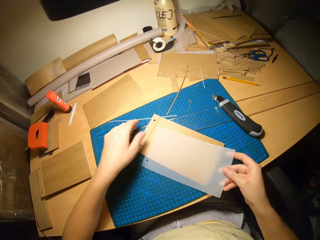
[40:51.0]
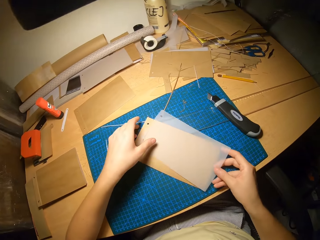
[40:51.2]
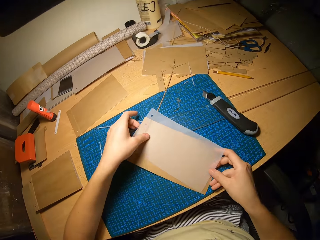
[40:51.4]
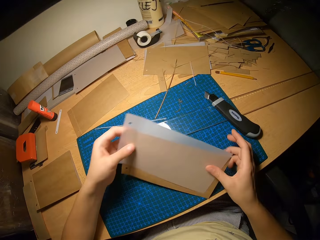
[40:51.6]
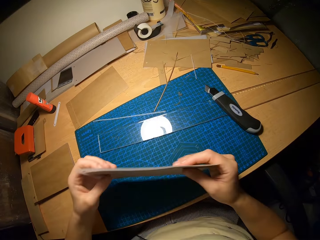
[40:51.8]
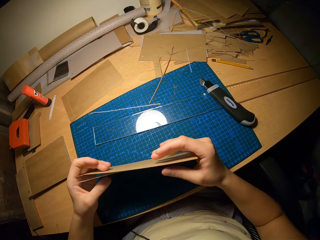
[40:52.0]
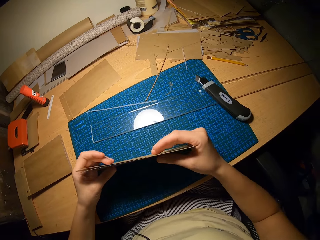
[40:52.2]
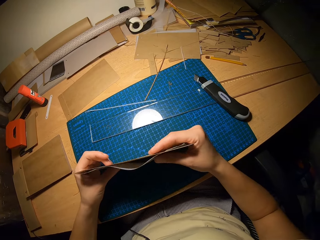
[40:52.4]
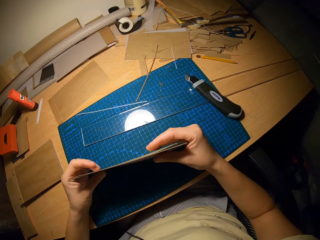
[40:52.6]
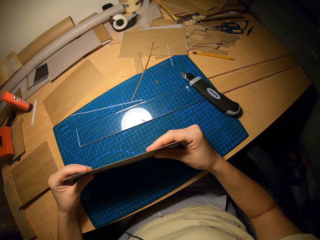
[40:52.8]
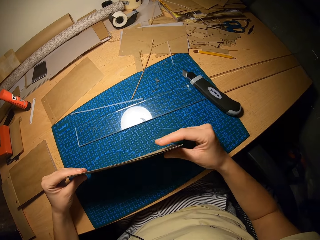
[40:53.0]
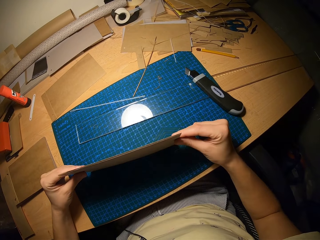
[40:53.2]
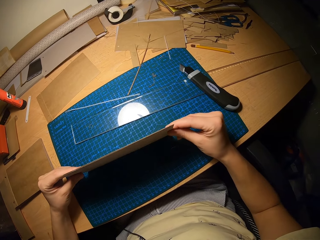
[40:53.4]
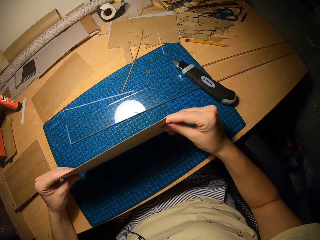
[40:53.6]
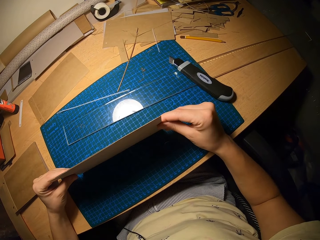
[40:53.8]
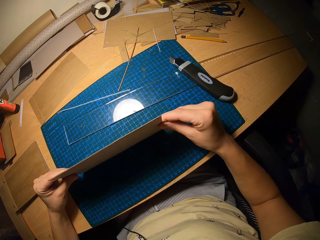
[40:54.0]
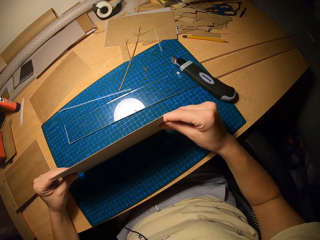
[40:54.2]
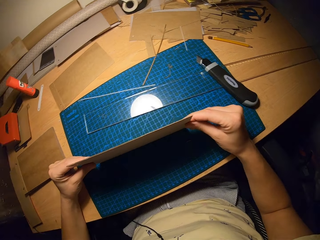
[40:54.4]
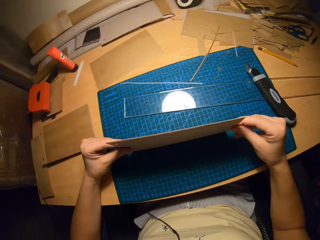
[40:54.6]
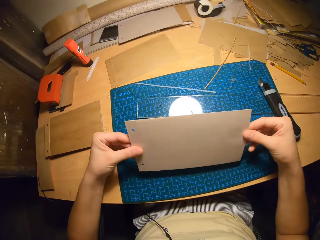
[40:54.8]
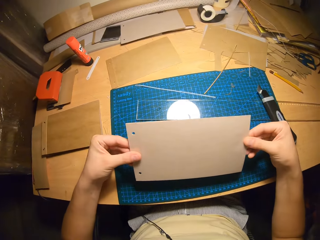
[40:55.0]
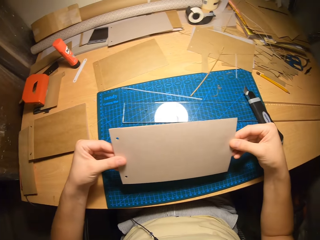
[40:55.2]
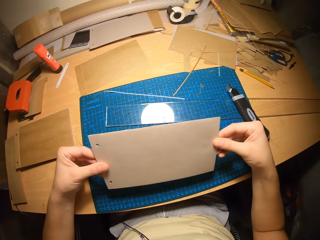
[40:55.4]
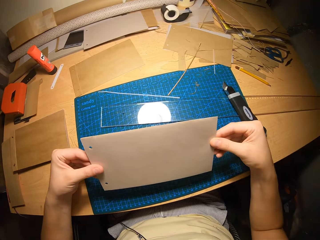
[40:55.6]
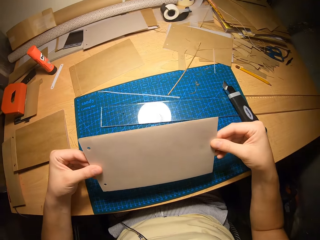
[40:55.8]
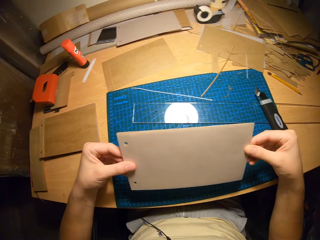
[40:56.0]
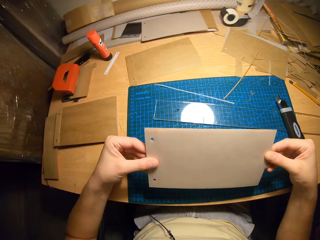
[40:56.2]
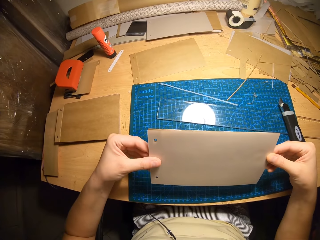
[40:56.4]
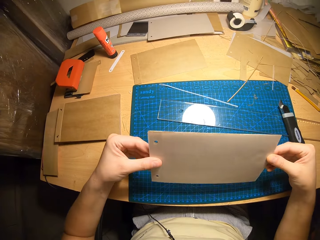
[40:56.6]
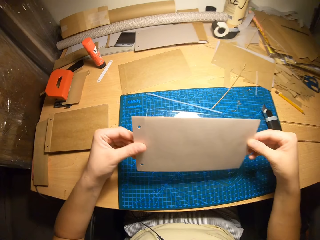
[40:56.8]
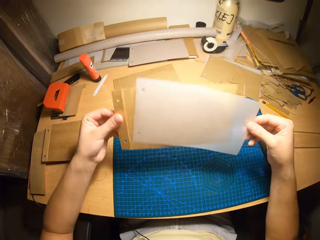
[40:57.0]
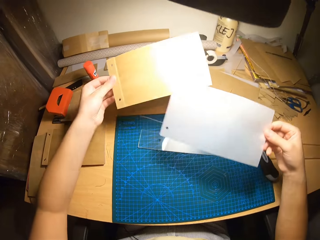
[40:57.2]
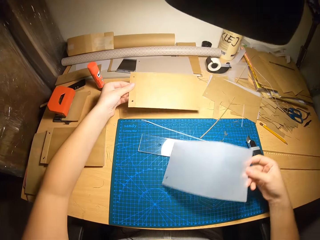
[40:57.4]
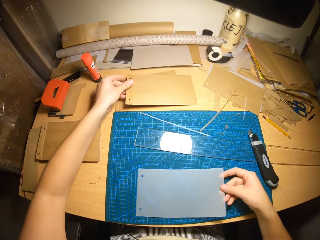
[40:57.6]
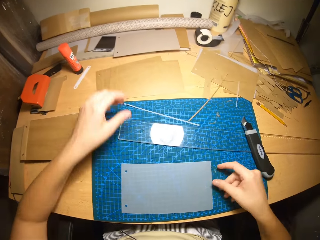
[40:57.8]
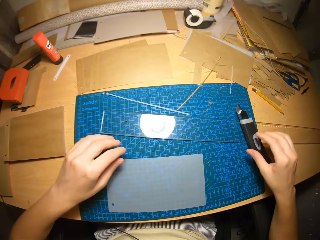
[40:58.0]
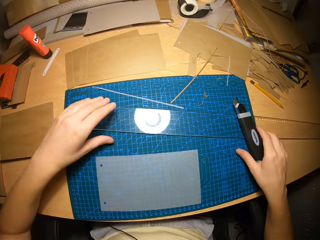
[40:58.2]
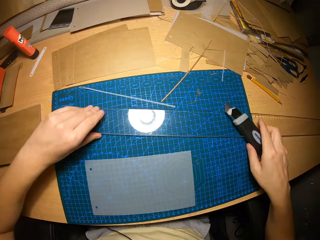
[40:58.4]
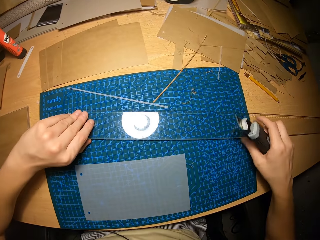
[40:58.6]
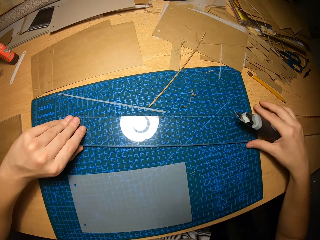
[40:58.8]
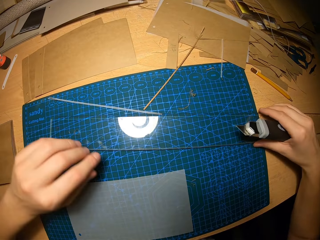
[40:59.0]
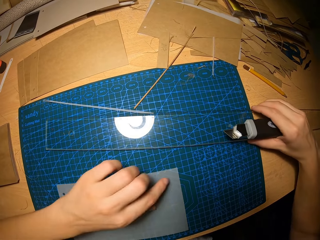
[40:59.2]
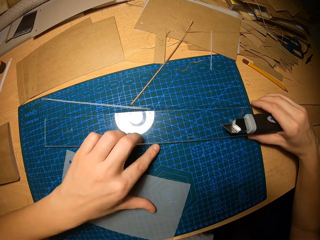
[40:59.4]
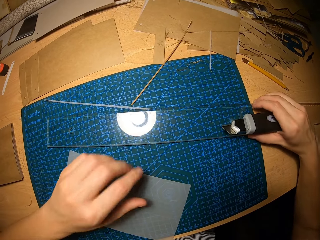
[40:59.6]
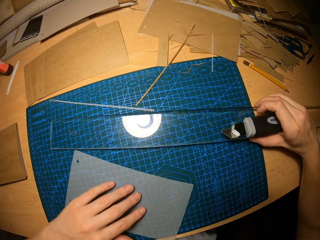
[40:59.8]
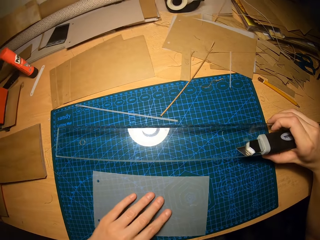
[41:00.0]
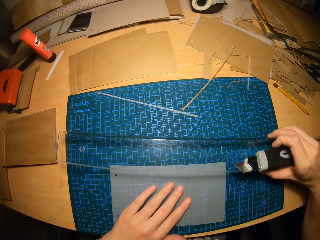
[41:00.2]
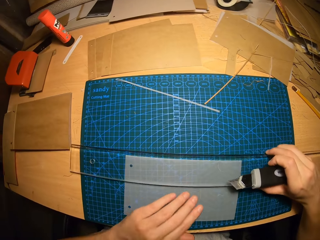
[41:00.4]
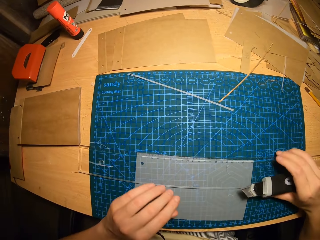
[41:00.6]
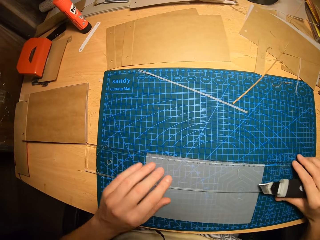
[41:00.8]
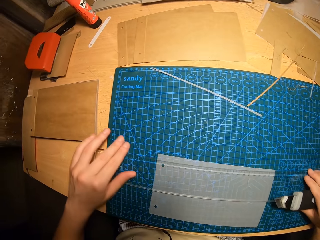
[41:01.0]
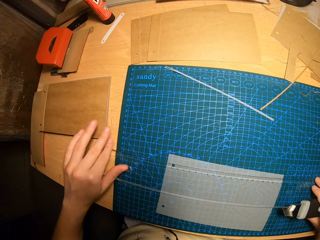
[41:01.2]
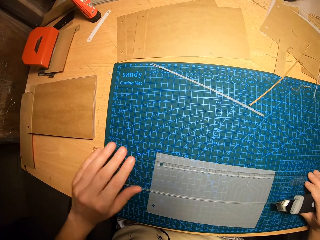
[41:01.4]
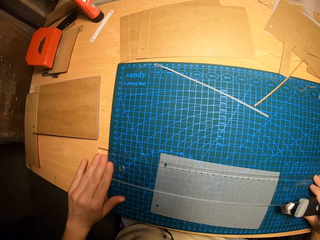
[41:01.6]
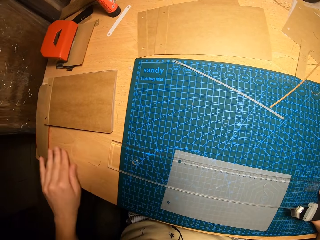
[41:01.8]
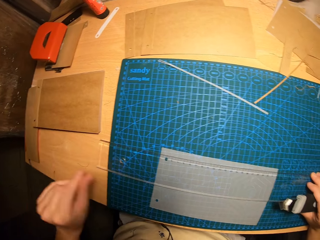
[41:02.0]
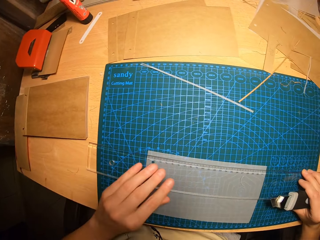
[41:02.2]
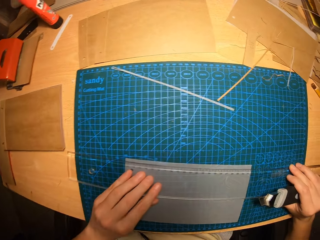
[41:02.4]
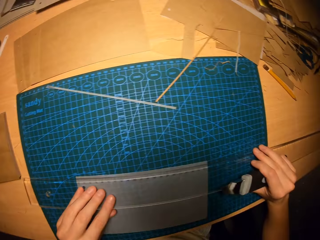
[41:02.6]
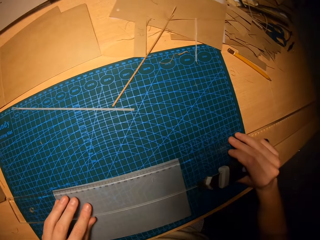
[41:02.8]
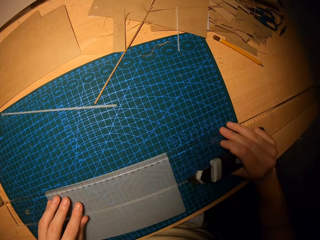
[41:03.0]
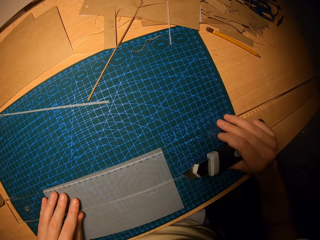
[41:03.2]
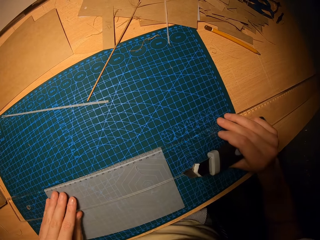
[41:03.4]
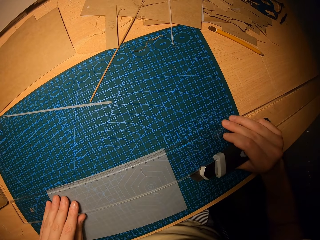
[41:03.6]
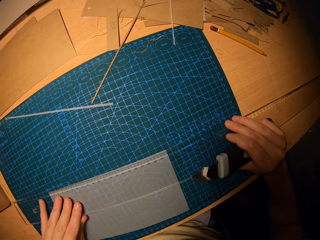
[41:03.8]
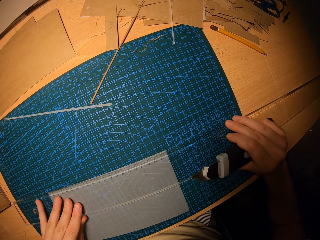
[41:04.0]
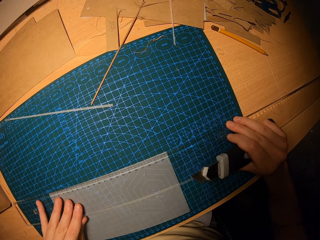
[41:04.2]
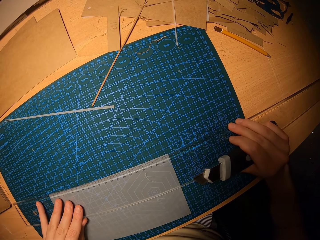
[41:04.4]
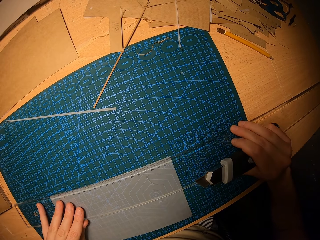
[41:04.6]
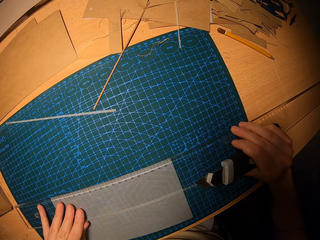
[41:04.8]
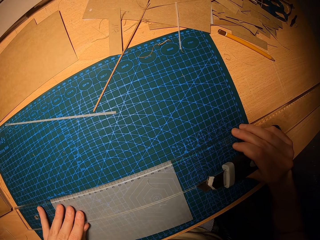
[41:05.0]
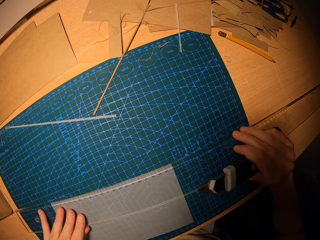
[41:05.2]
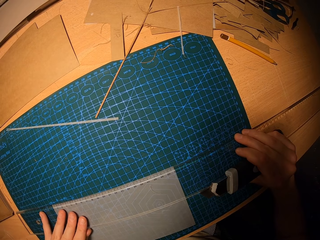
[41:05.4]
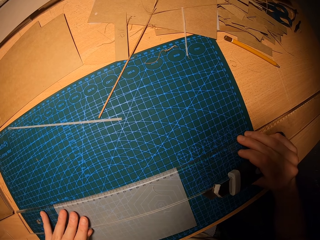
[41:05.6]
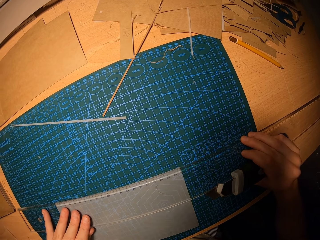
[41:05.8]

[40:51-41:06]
The camera wearer picks up the manila paper on the table. They drop the kraft paper on a kraft paper on the worktable with their right hand. They hold the manila paper with their hands. They organize the kraft papers on the worktable with both hands. They drop a kraft paper on a kraft paper on the worktable with their left hand. They pick up the cutter from the worktable with their right hand. They hold the ruler on the worktable with both hands. They pick up the ruler on the table. They move the ruler on the kraft paper with their right hand. They put the ruler on the manila paper on the table. They measure the kraft paper on the worktable with the ruler in both hands. They hold the ruler on the manila paper with their hands.

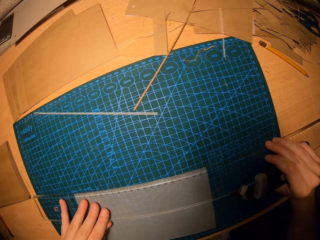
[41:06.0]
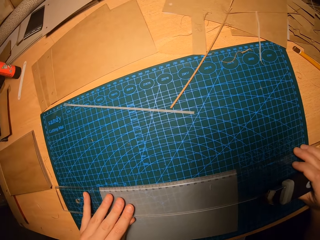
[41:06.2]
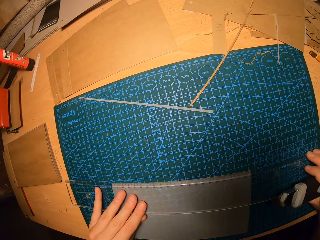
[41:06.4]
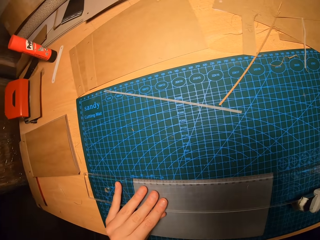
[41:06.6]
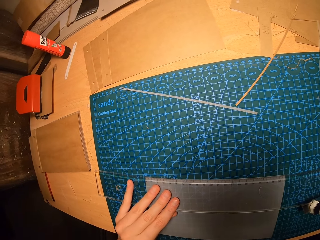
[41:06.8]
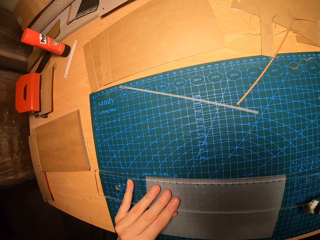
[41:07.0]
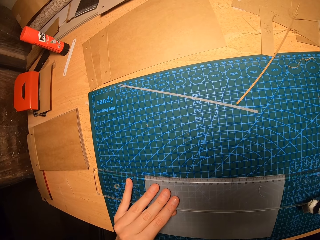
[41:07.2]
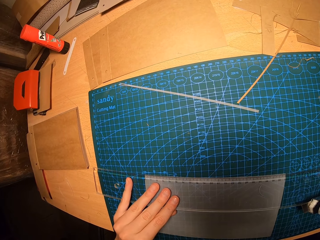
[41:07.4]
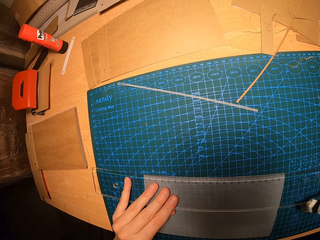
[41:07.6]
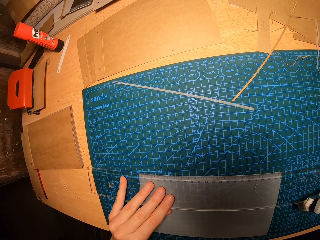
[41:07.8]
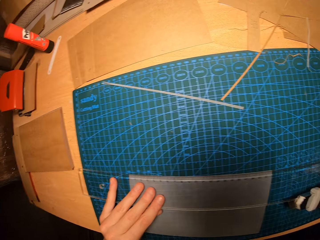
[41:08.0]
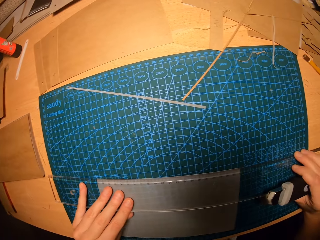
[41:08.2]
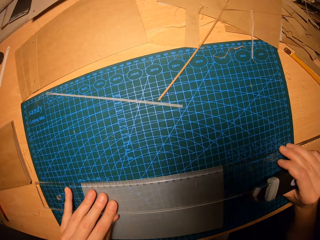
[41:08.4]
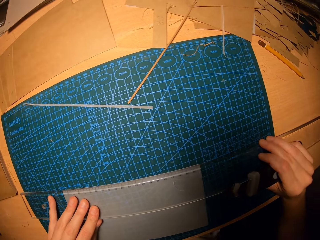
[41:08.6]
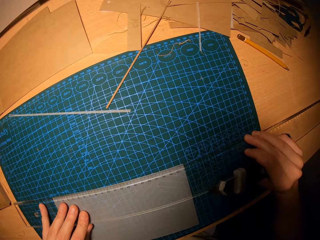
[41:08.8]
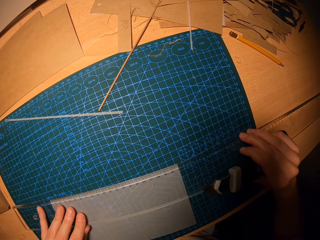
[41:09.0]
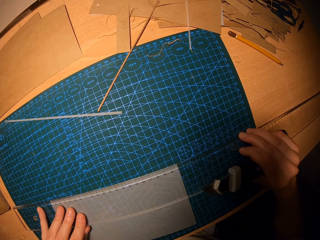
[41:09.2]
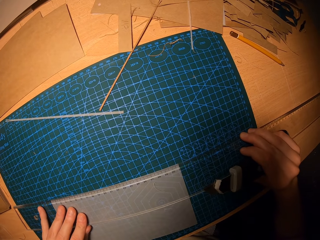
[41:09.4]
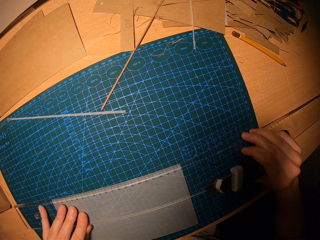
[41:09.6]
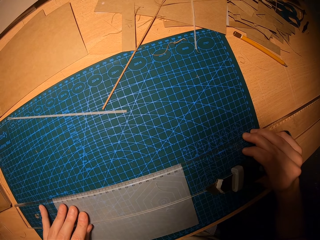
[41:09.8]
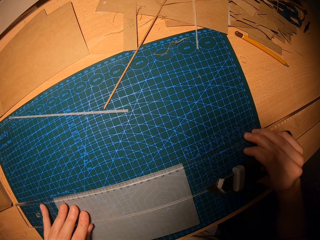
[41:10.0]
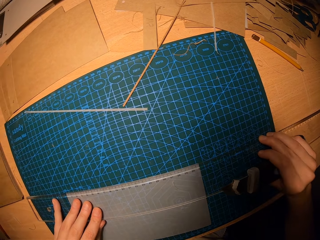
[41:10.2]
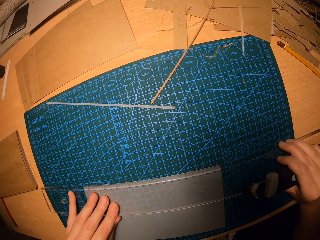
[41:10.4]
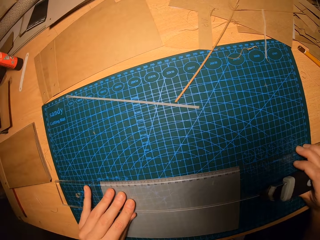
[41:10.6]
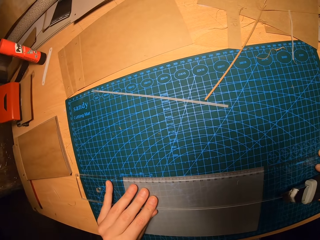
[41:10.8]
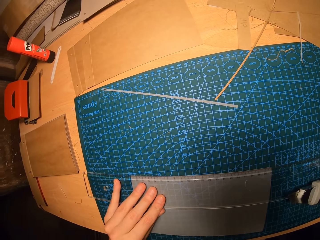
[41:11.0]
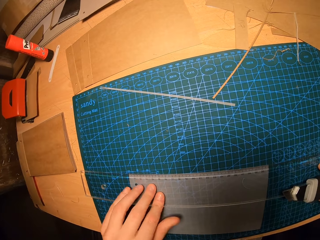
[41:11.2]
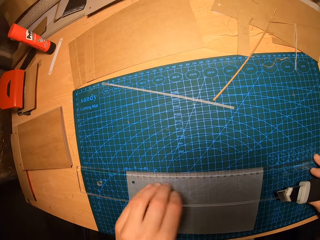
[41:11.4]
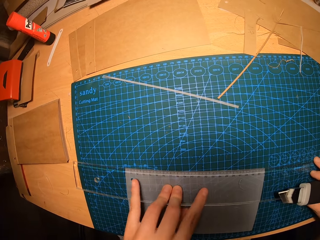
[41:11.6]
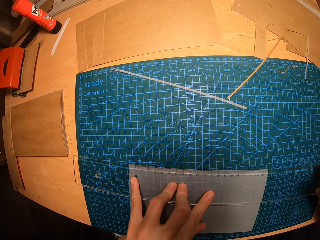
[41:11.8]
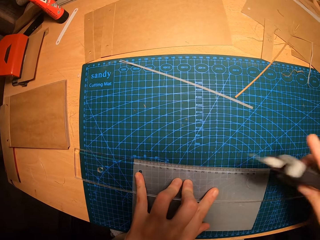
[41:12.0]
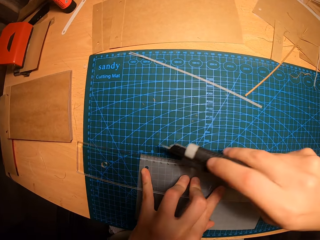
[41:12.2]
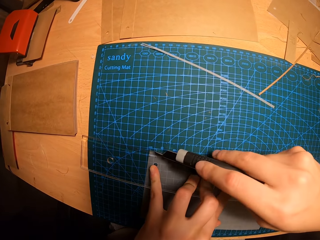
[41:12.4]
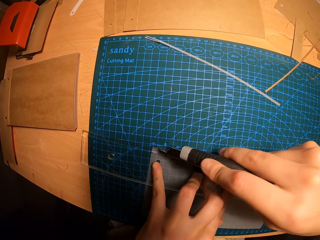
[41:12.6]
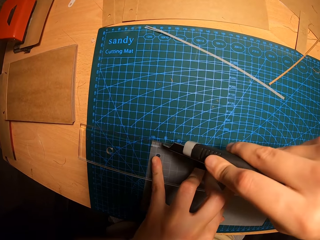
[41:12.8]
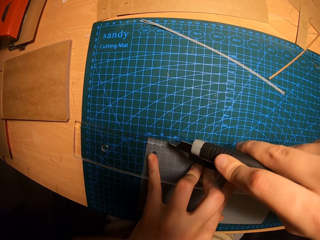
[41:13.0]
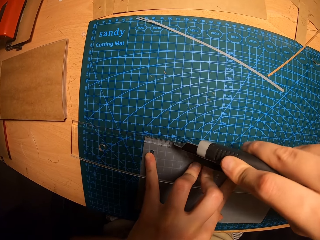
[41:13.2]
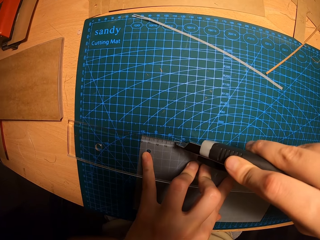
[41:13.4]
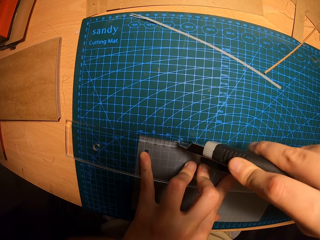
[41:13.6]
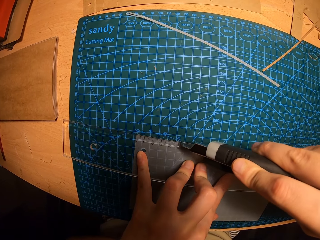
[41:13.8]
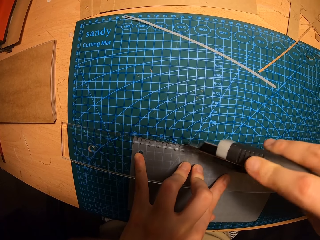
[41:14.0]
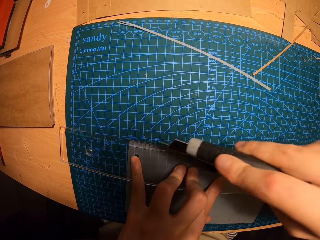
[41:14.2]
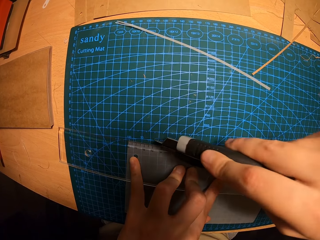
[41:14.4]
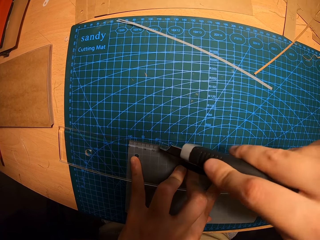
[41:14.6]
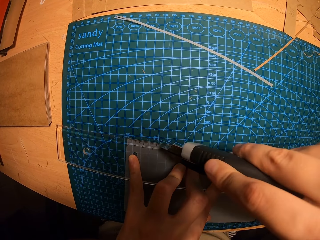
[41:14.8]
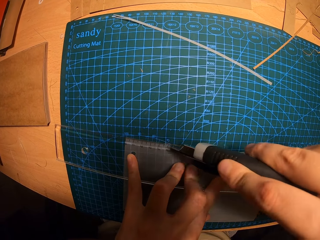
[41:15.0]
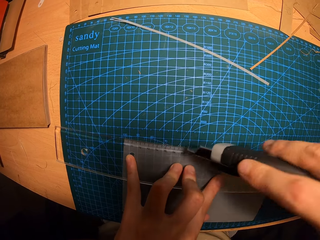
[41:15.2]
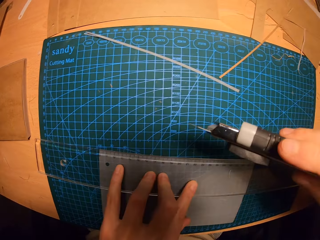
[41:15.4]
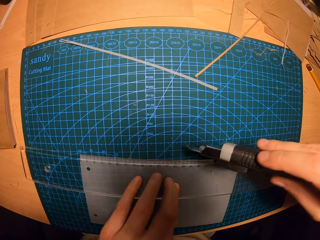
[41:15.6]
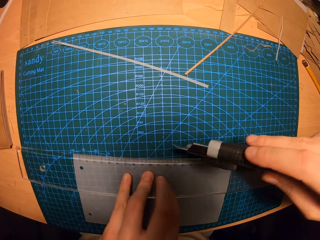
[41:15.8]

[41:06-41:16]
The camera wearer cuts the kraft paper in his left hand on the worktable with the cutter in his right hand.
